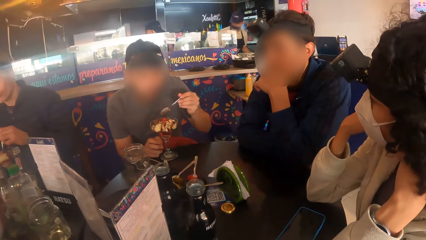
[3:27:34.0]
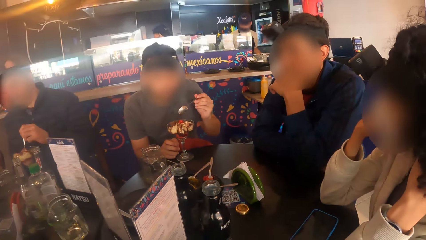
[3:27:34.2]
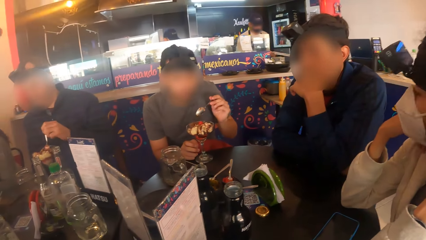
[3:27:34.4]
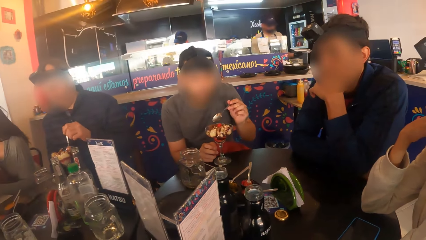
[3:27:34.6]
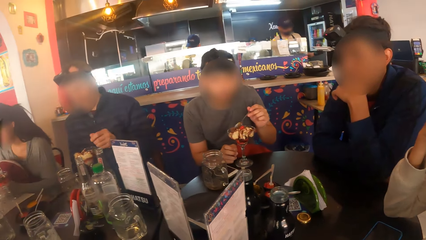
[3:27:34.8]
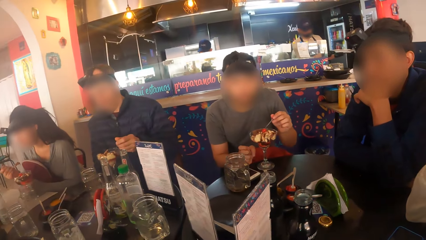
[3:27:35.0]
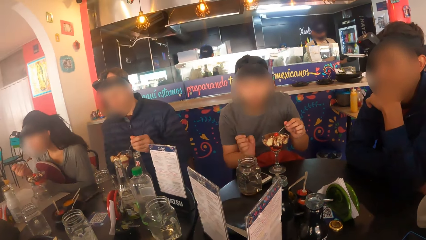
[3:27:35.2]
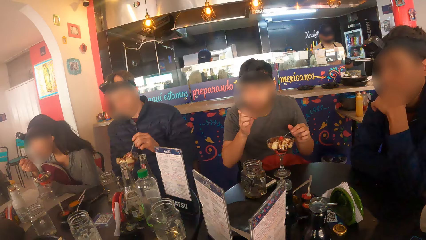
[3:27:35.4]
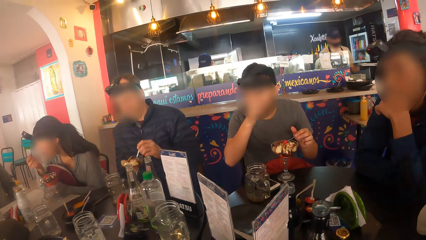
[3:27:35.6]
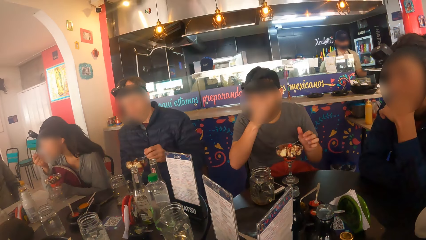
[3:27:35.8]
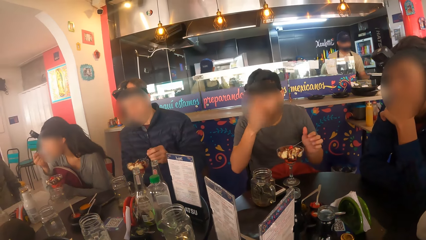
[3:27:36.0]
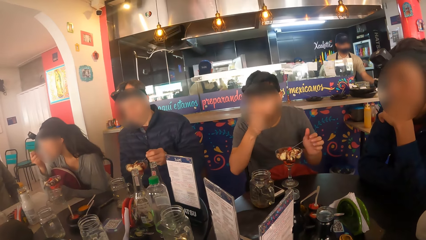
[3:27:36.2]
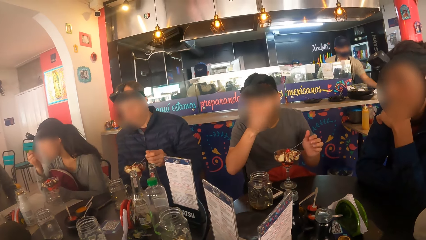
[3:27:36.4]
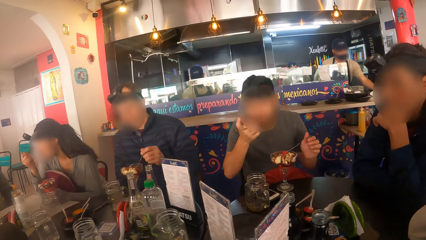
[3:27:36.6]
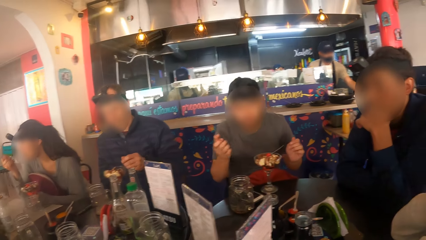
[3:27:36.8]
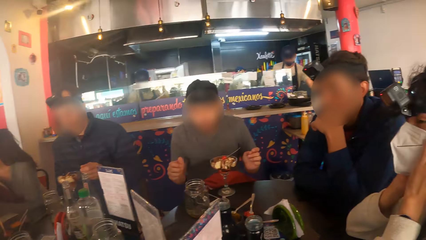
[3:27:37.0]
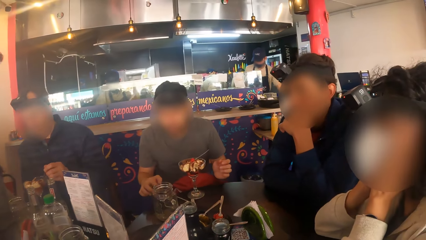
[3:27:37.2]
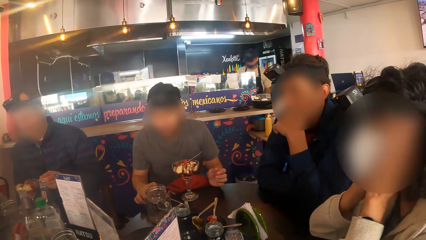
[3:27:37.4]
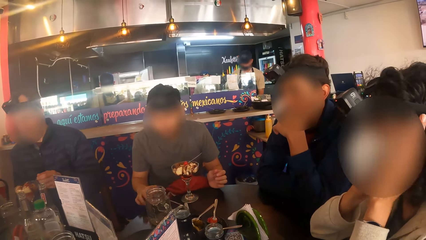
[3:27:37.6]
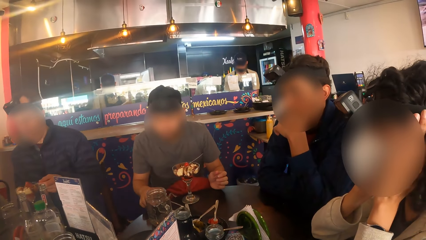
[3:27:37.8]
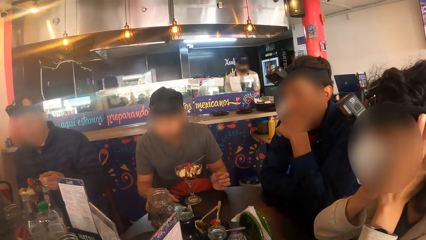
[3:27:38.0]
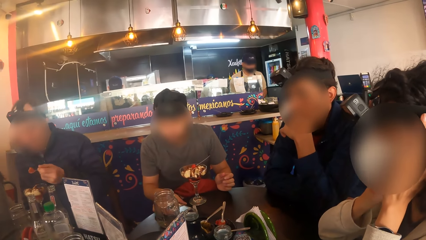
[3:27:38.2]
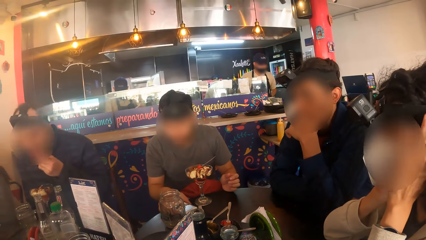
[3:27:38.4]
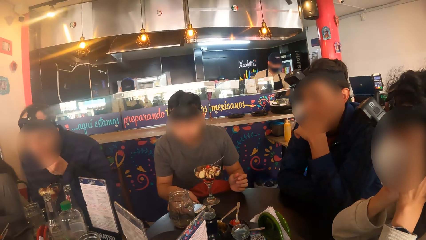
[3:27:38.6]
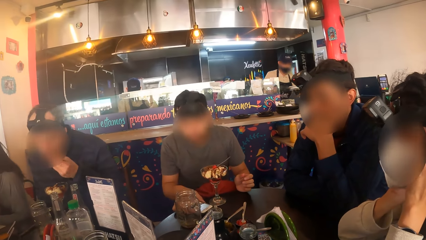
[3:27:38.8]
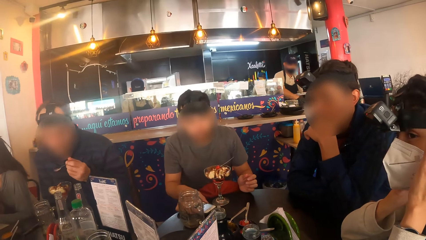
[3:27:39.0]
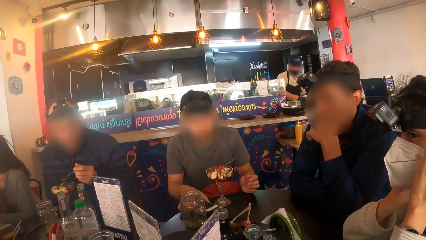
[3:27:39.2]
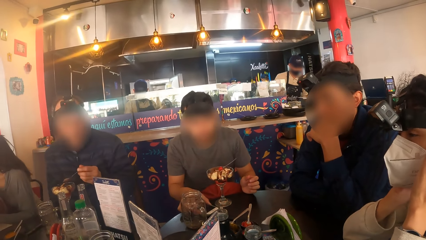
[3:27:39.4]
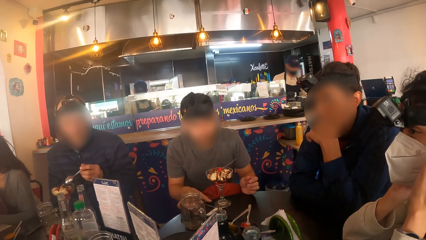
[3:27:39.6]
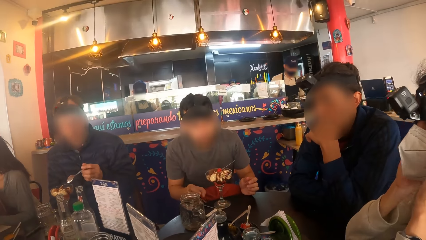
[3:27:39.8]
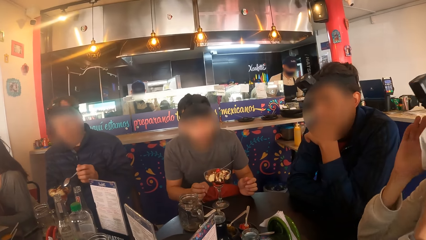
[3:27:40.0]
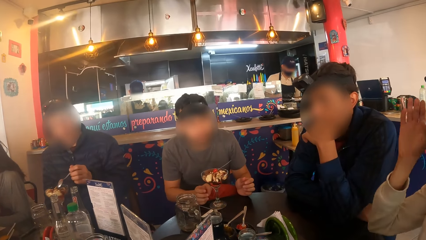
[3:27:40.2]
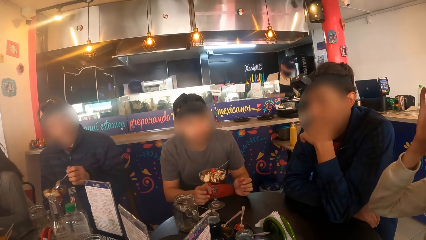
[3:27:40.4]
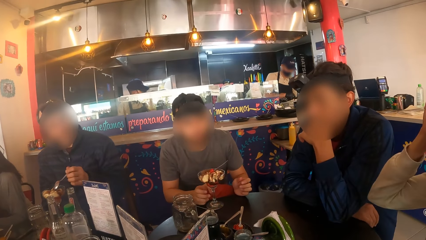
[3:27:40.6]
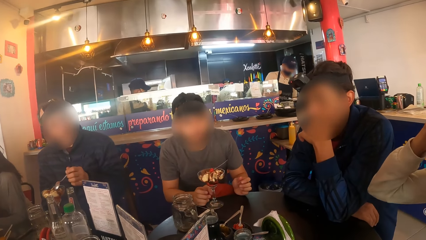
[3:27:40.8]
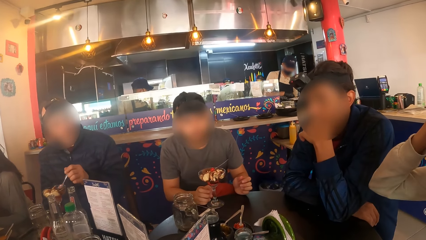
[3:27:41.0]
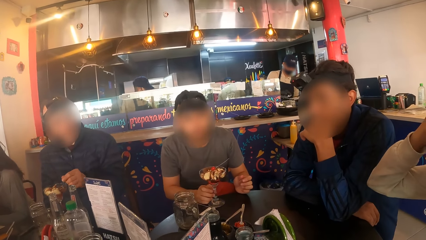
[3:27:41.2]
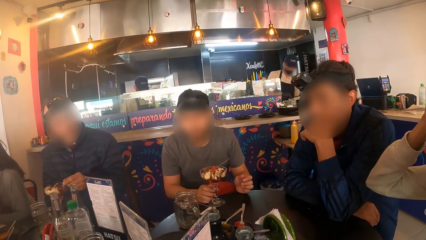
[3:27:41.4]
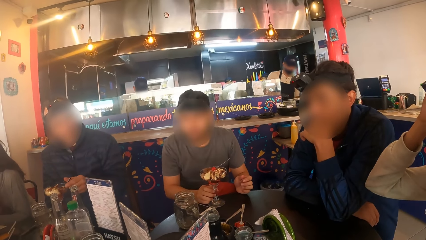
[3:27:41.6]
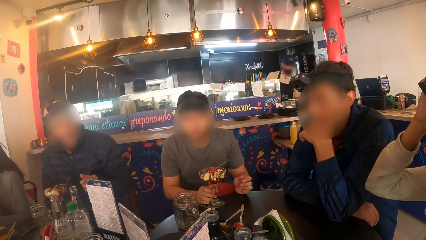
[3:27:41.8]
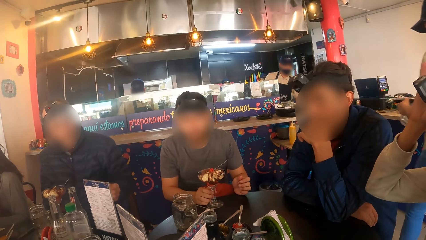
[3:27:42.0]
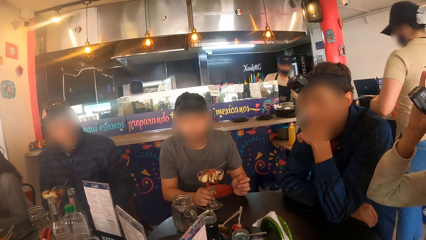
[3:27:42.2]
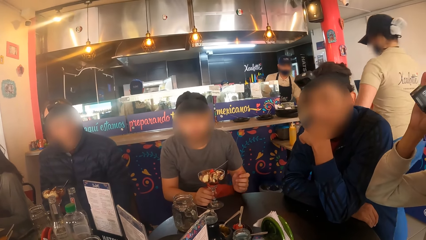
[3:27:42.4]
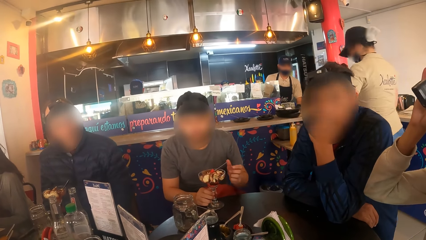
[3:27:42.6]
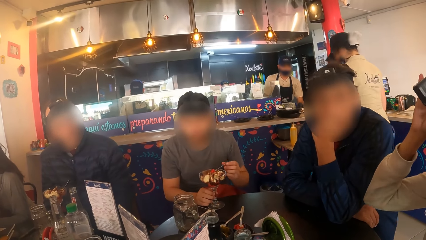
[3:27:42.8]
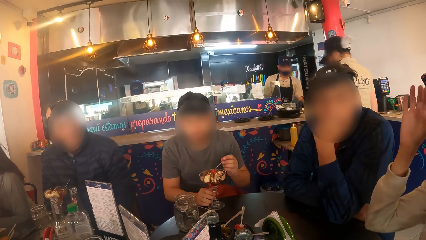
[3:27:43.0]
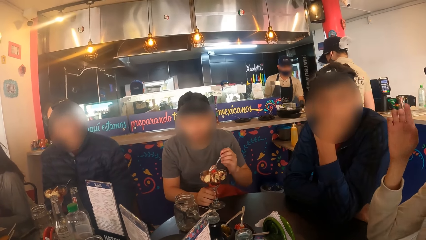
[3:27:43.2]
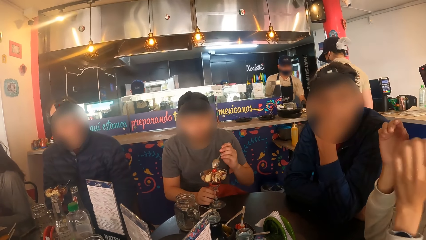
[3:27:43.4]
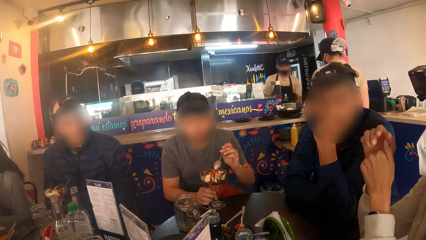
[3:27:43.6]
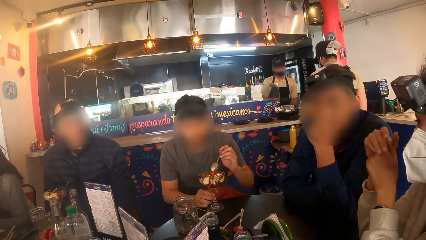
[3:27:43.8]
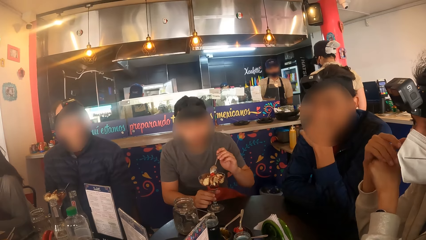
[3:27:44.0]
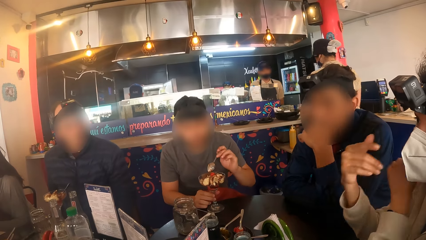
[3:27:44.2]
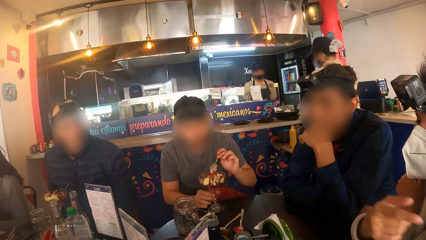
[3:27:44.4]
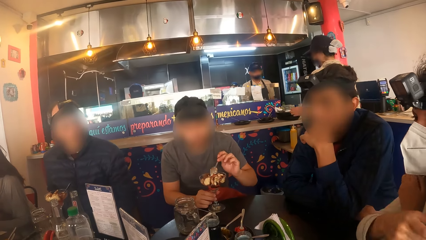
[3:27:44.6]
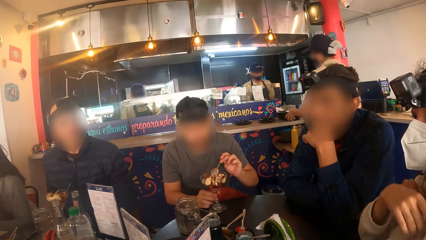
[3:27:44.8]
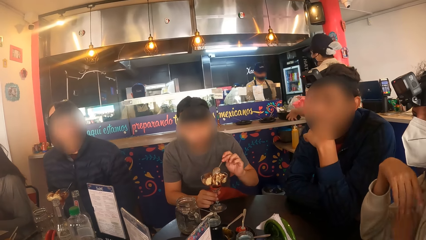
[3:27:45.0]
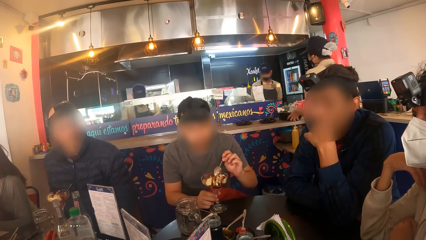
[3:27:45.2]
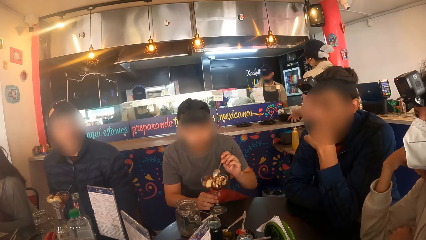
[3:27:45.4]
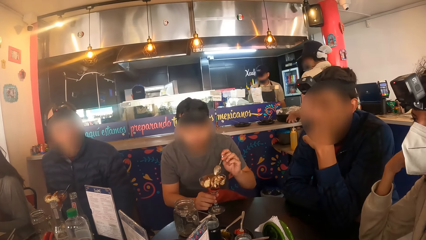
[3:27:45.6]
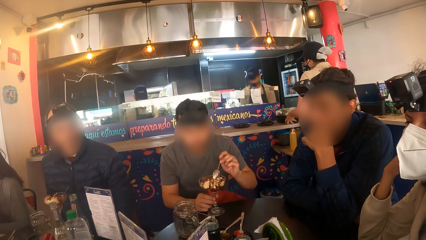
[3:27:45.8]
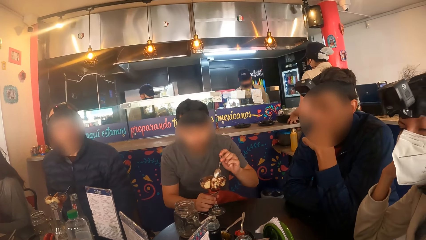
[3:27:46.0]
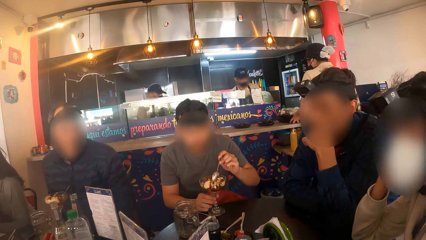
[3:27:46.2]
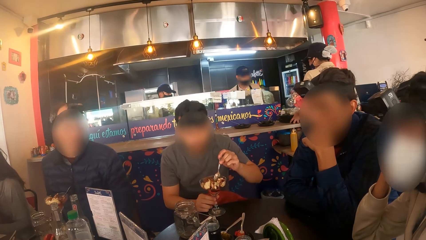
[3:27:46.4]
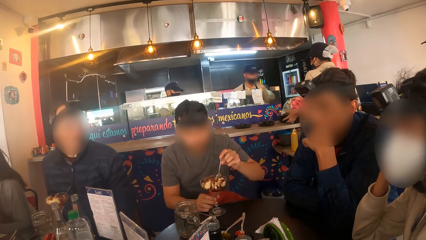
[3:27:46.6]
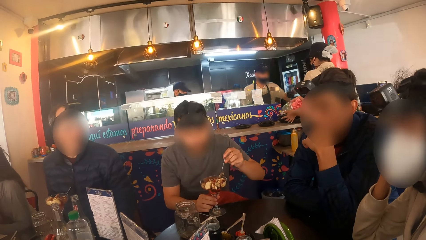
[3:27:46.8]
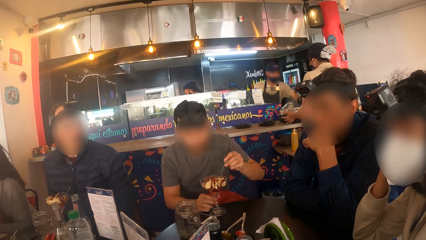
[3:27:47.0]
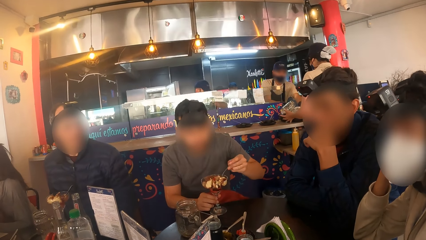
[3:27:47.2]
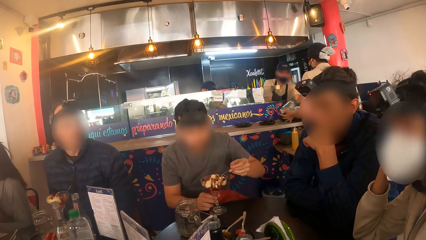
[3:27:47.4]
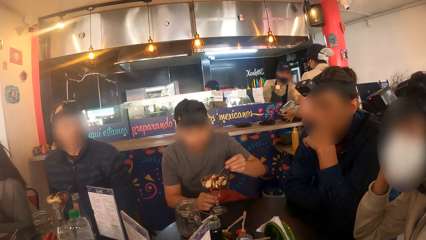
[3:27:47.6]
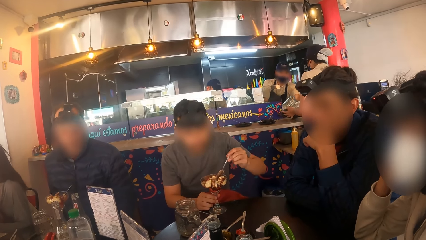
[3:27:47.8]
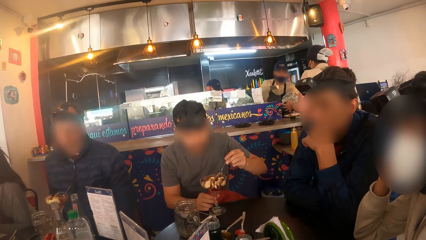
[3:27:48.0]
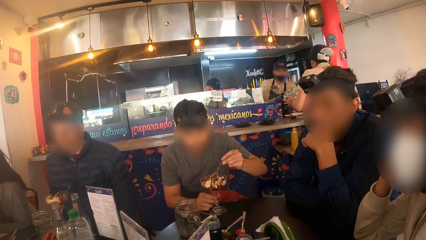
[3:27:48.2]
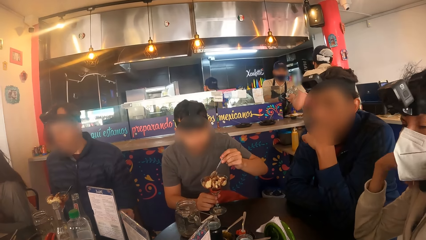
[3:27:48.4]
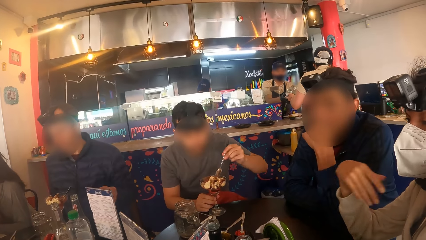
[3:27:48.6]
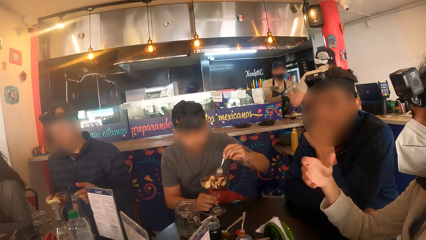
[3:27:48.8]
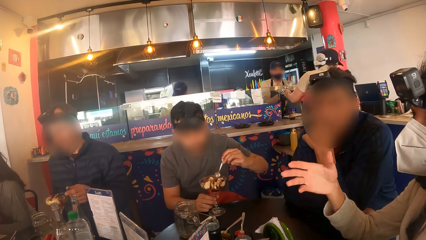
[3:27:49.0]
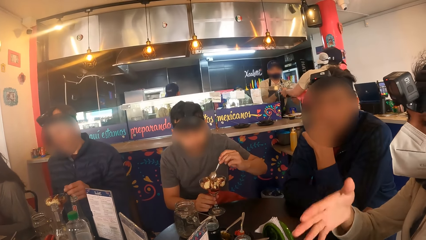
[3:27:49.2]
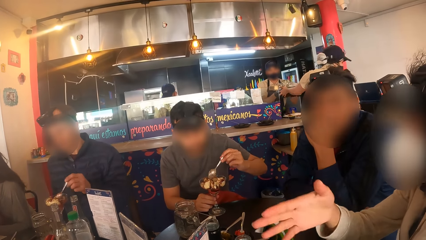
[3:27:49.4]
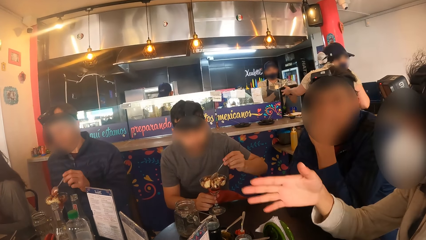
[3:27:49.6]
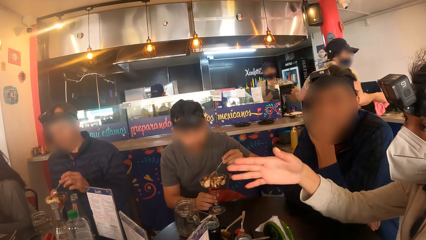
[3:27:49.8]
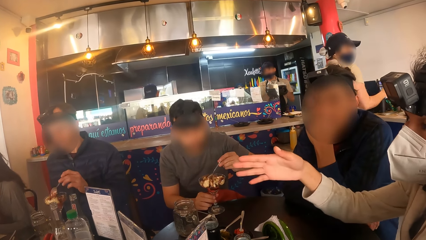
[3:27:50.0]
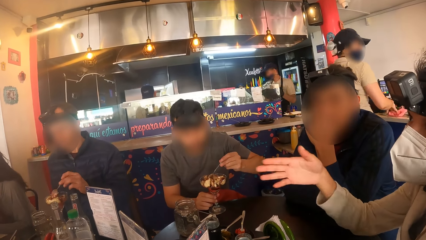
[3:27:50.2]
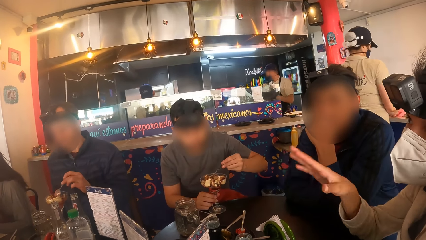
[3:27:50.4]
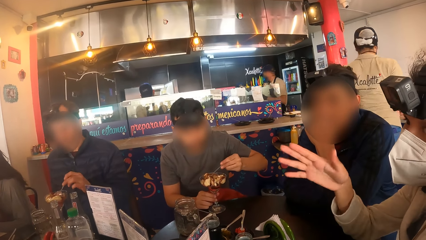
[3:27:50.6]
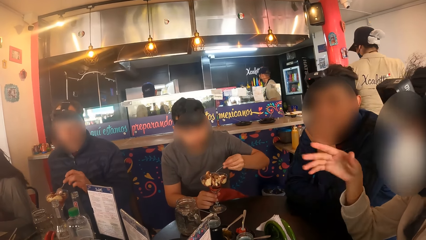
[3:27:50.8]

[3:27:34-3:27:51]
A woman eats parfait from the glass cup with the spoon in her right hand. A man operates the phone on the table with his right hand. Another man eats parfait from the glass cup with the spoon in his left hand. Another woman adjusts the camera on her head with both hands. The first man picks up the spoon from the glass cup with his left hand. The other woman interacts with the camera wearer. The other man picks up the spoon from the glass cup with his left hand.
